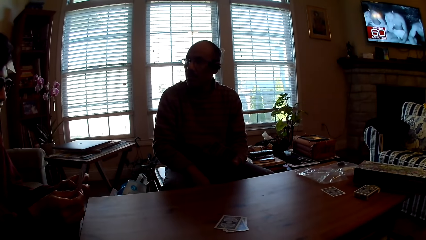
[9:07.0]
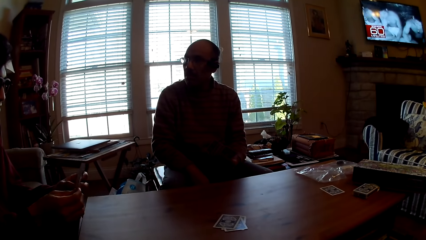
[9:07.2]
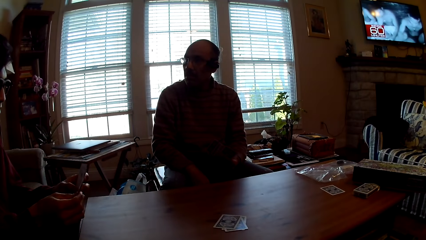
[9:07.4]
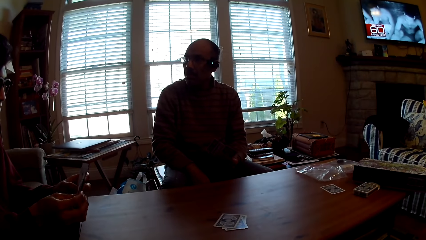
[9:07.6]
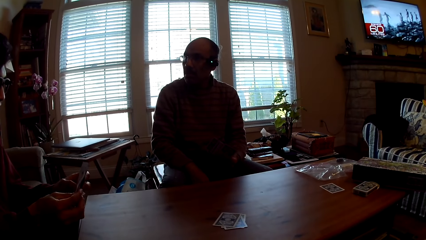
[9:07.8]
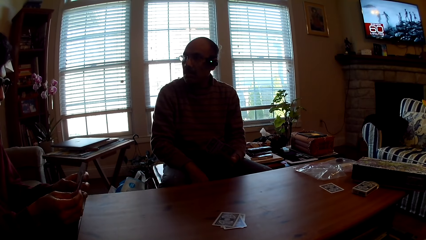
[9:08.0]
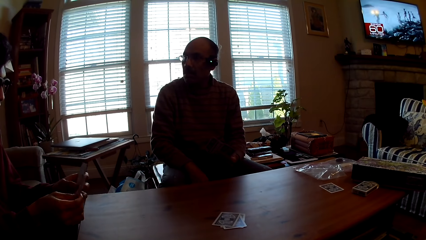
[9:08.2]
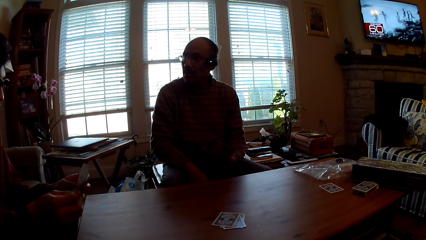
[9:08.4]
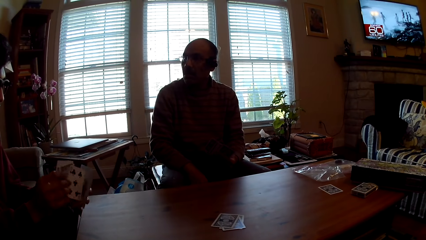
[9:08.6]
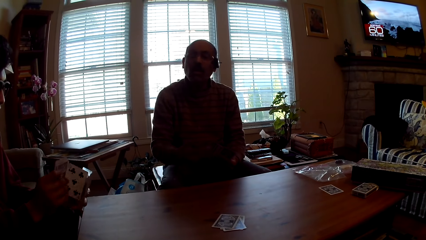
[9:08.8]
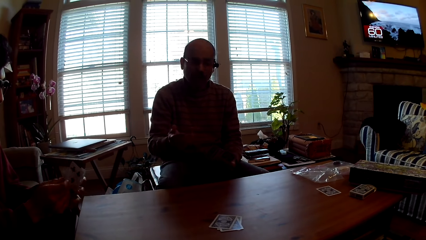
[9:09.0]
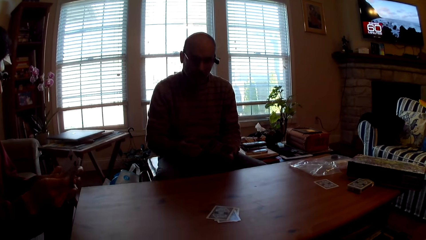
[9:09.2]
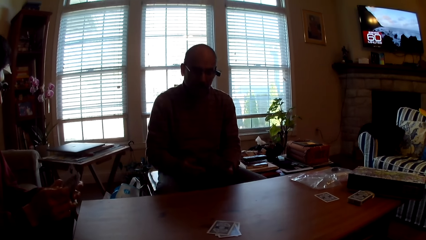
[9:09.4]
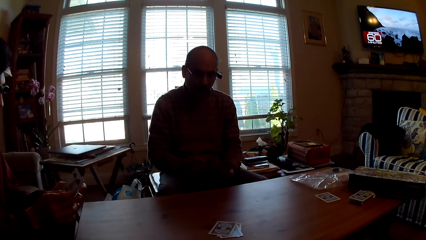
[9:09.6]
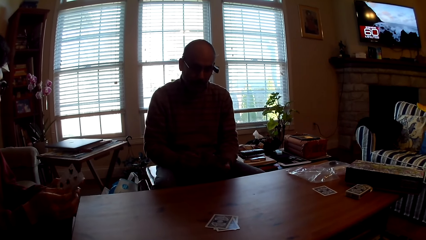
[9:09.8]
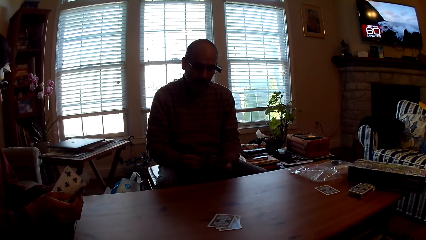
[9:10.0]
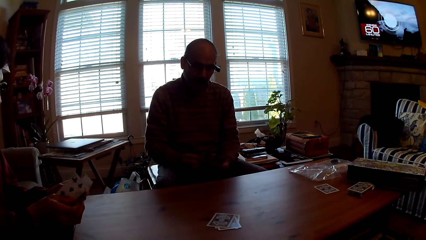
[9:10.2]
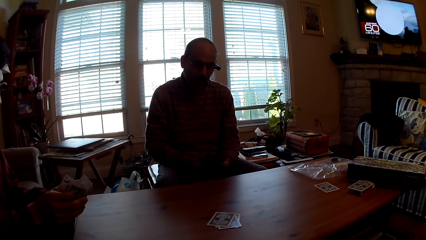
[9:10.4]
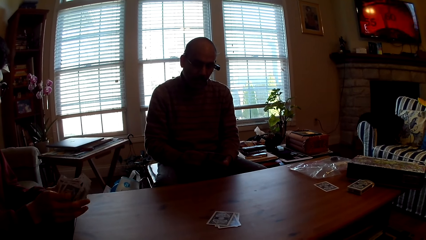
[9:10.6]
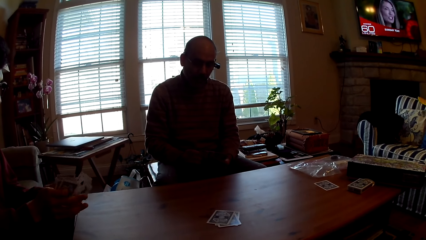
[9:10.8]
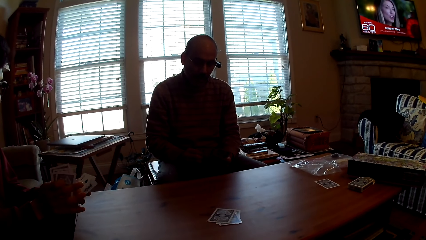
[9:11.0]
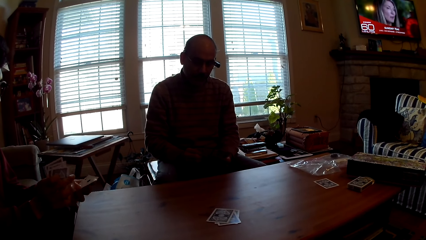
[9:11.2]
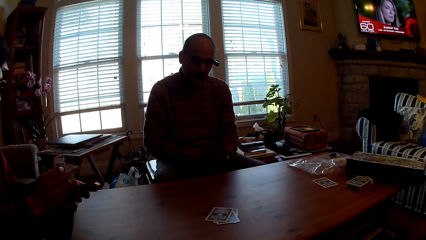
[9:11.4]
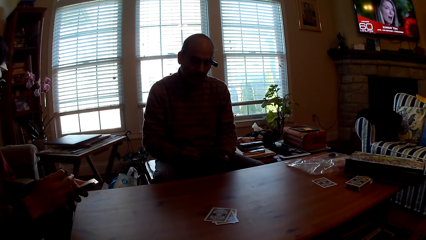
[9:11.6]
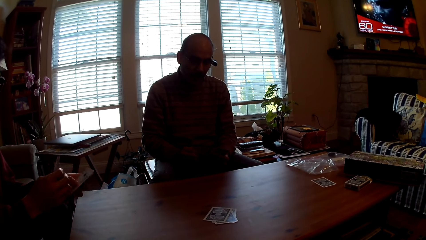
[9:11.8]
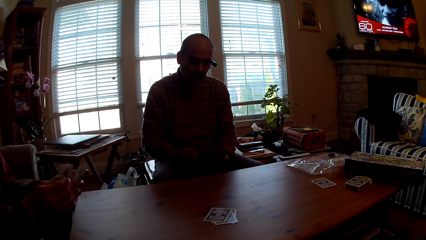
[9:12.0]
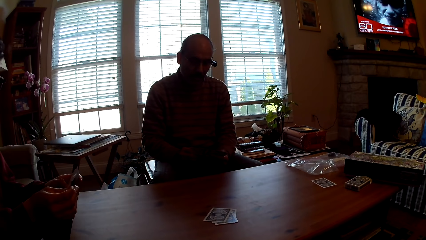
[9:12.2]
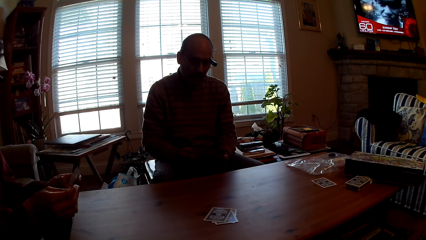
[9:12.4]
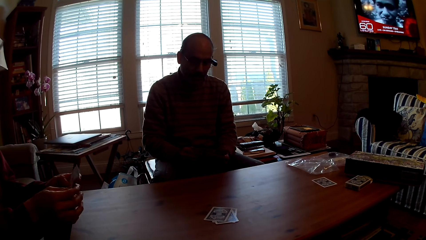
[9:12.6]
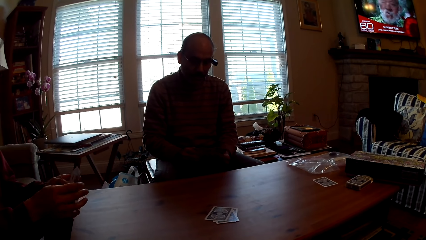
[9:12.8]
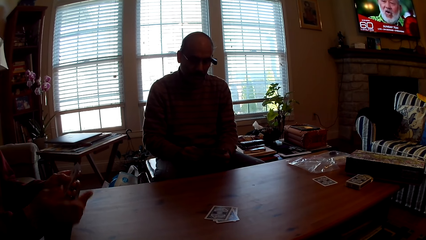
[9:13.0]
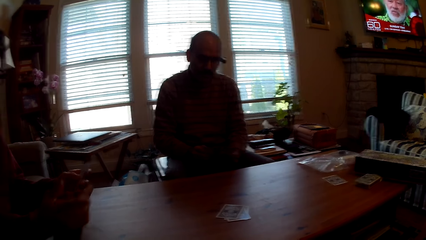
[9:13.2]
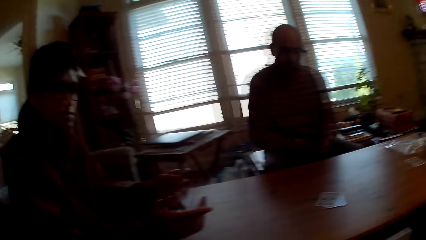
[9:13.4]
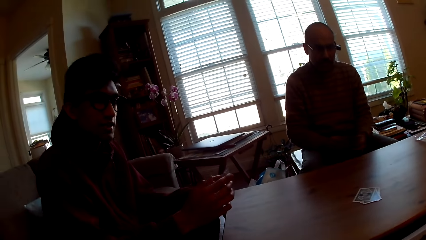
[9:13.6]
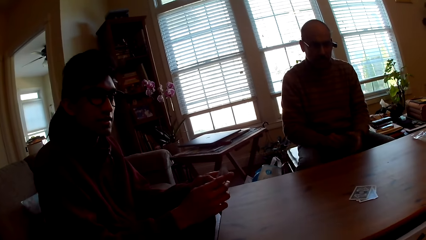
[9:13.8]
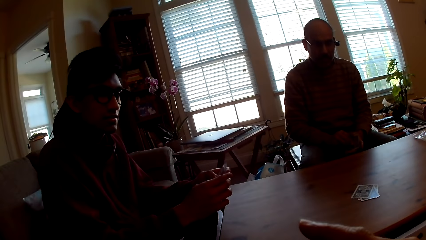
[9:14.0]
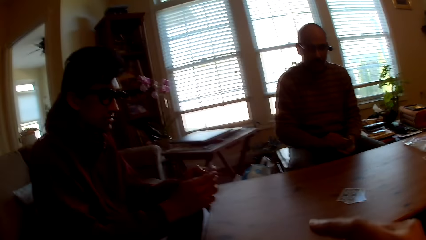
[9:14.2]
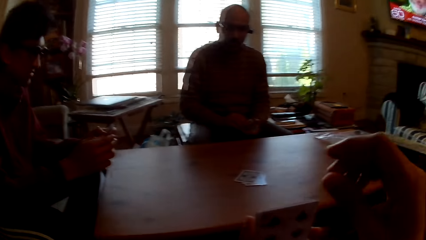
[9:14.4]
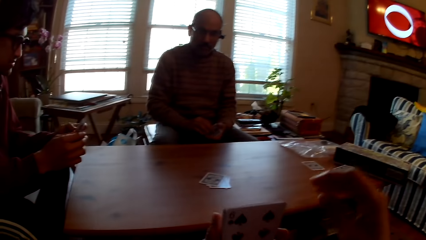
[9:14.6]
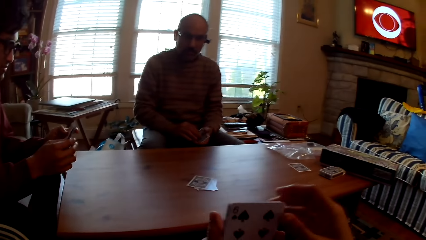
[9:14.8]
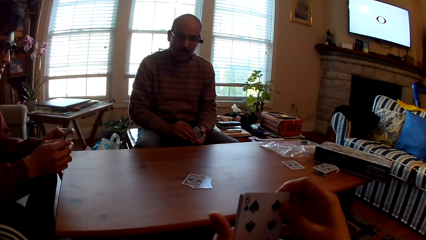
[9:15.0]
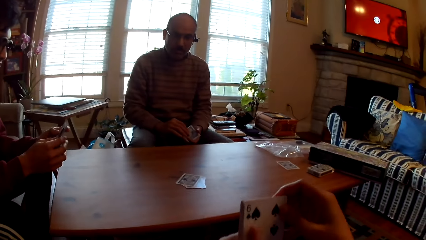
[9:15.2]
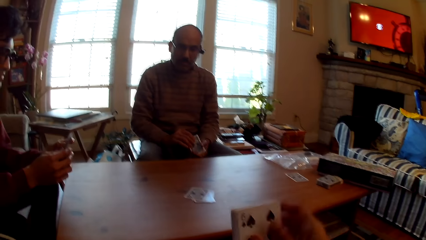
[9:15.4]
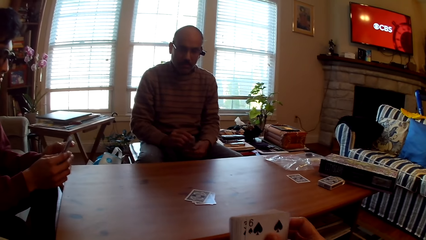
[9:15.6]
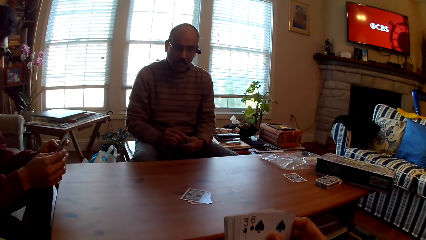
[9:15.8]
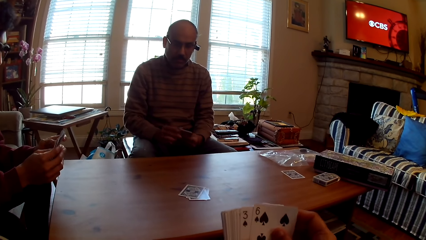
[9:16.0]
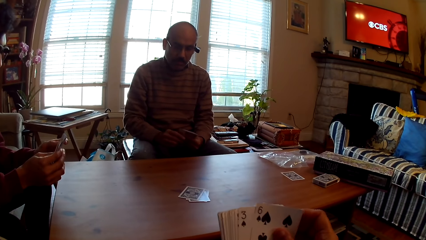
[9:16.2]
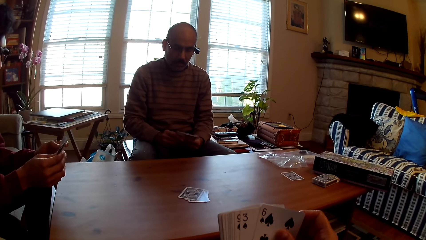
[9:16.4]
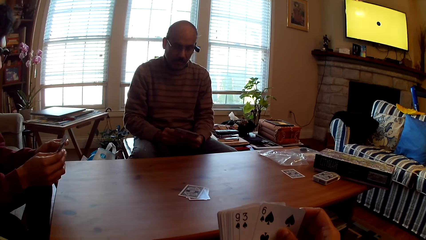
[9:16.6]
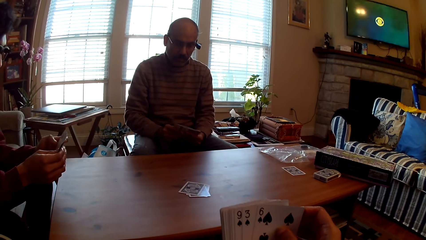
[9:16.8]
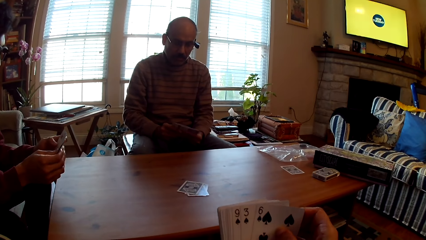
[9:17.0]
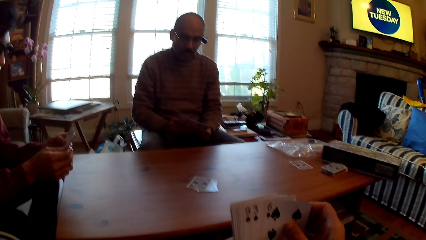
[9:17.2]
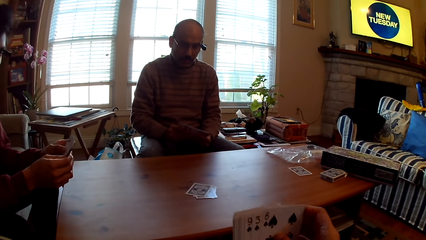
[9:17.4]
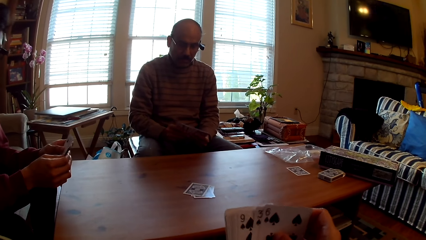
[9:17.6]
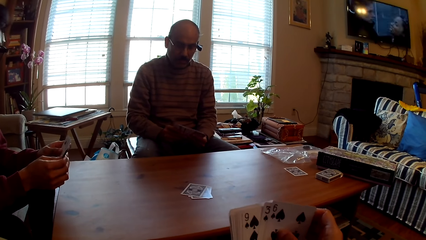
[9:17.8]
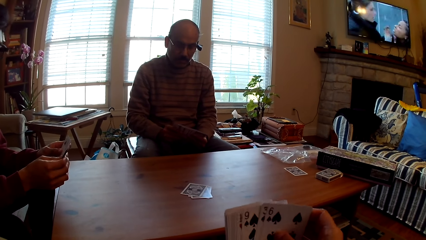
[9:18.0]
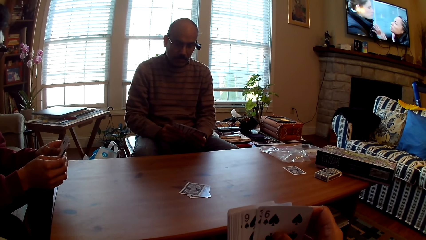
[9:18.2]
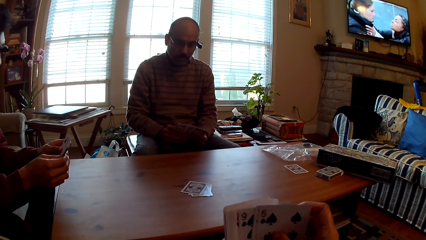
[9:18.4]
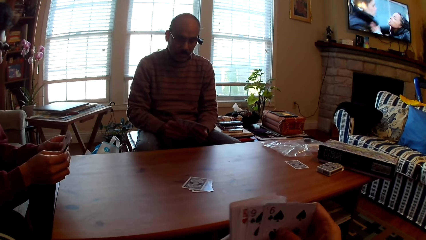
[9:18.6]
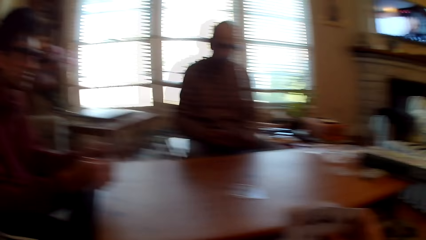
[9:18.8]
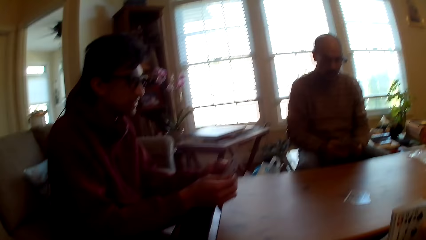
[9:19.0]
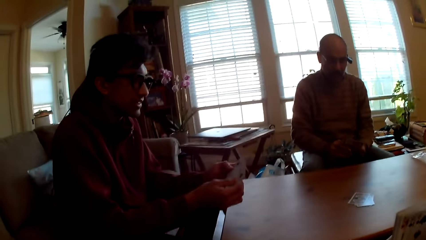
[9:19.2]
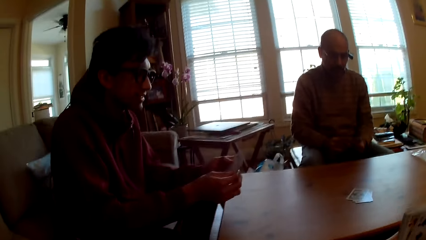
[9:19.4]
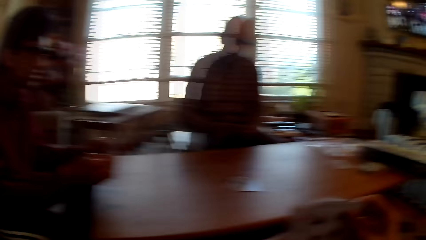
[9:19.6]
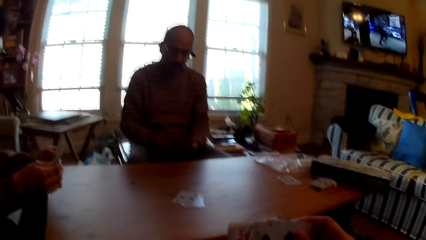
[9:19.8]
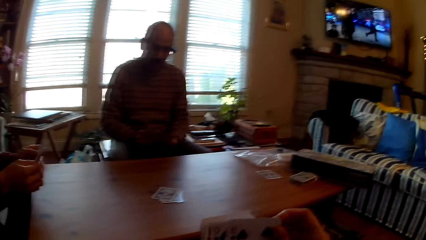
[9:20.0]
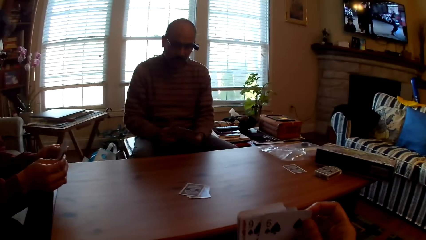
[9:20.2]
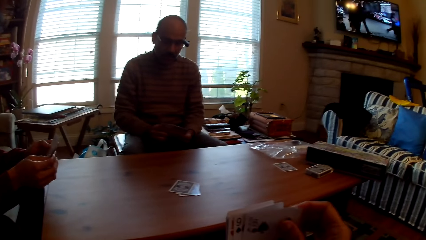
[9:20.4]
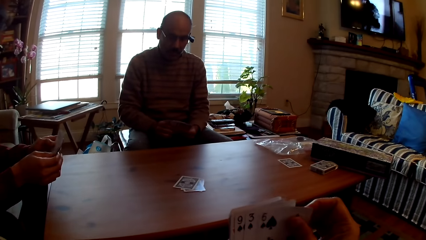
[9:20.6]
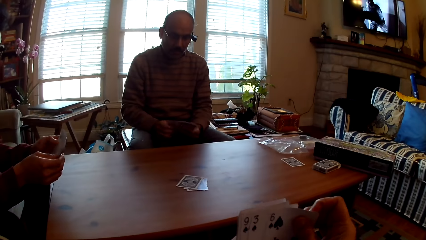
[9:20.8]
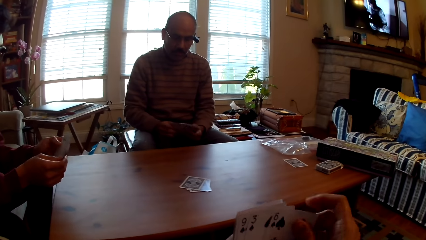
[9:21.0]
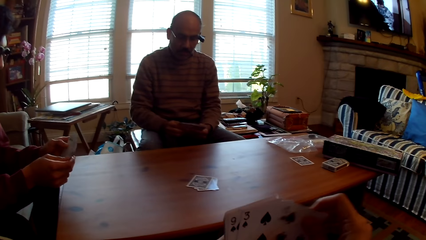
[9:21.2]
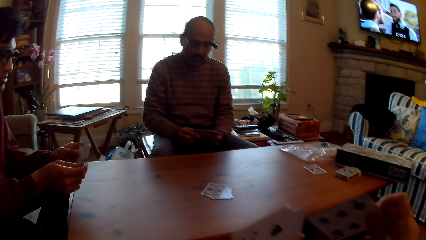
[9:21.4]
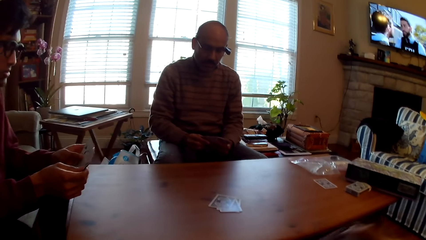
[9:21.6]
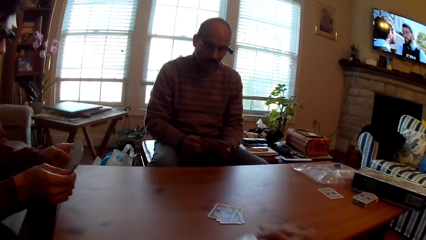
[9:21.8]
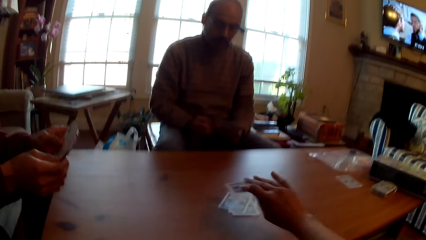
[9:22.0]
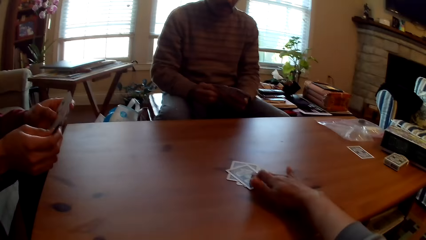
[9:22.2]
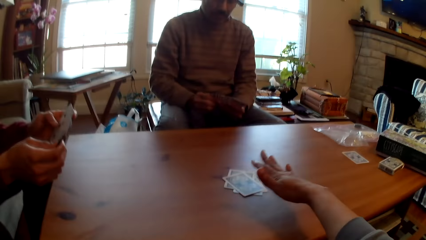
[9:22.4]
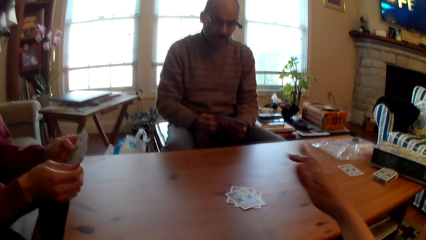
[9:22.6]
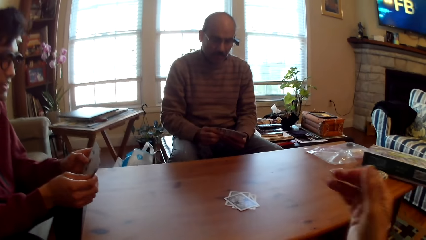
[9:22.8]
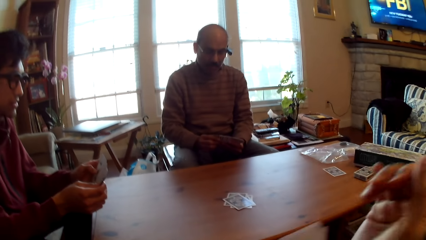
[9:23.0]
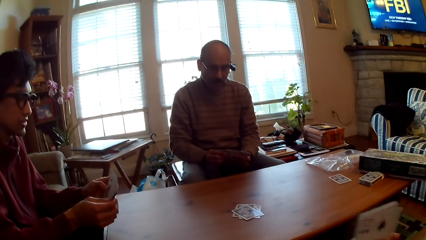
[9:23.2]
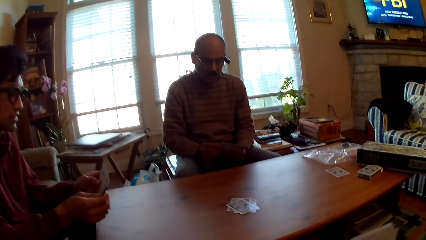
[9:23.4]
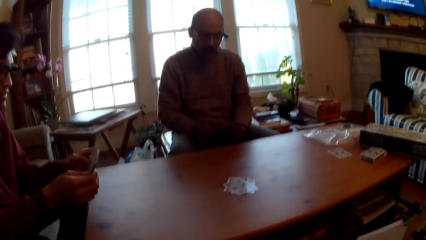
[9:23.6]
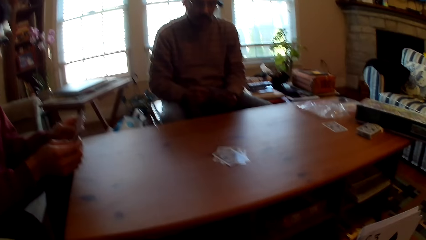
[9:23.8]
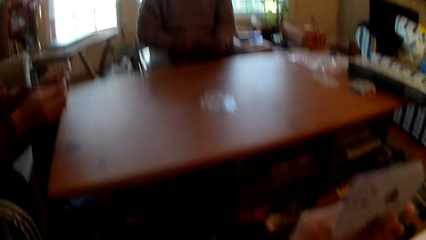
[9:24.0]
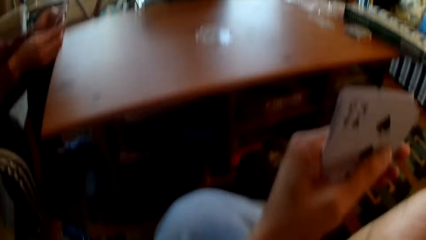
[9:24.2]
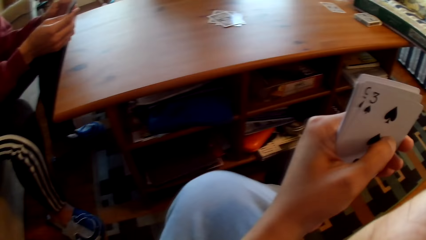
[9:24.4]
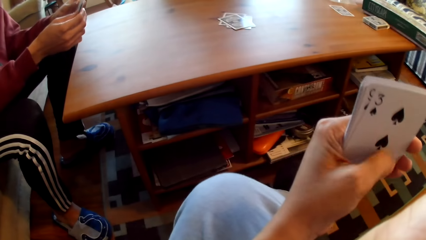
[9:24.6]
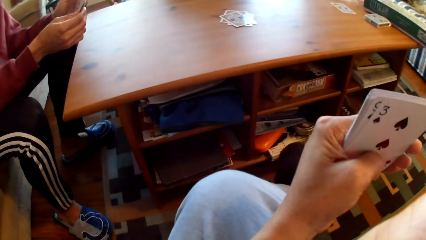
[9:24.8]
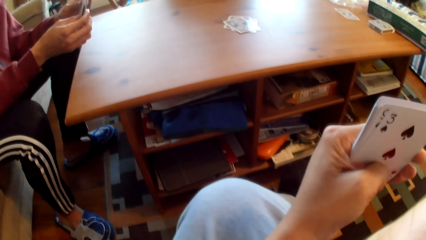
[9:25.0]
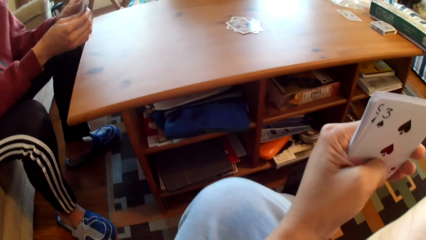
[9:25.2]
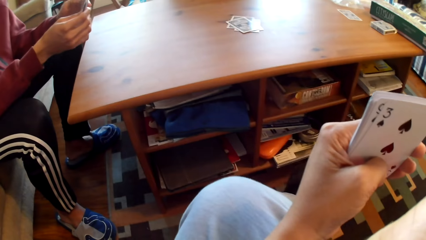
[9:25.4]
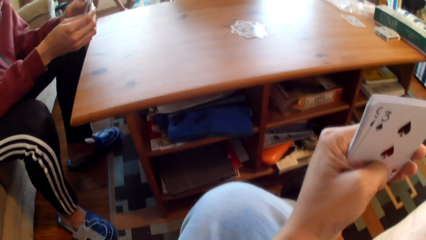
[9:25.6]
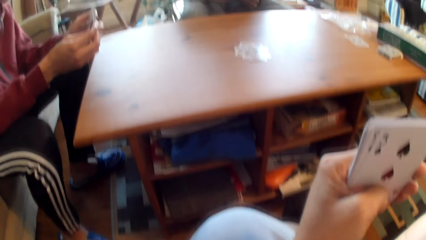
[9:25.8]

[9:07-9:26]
A person selects cards. The camera wearer selects cards. The person selects cards. The camera wearer puts the card on the table. They play cards.
